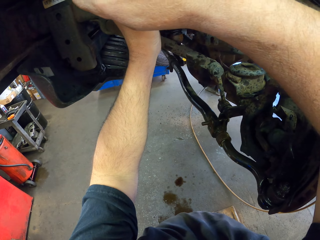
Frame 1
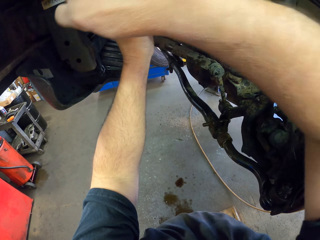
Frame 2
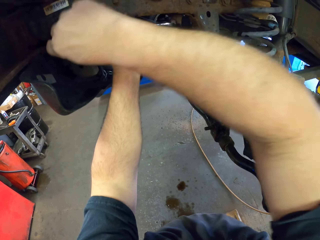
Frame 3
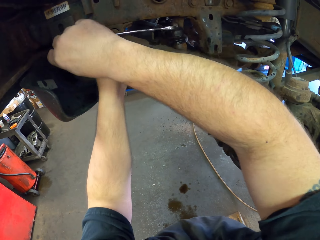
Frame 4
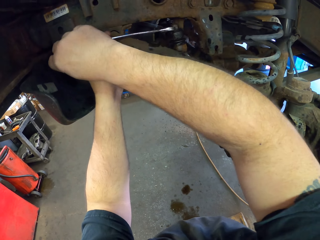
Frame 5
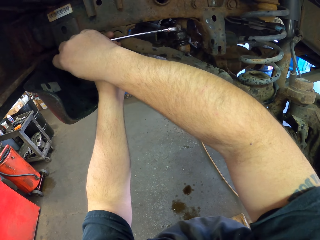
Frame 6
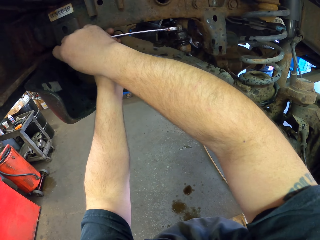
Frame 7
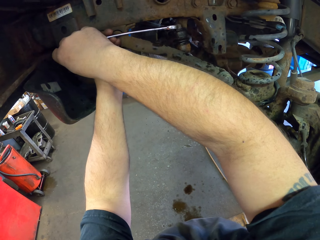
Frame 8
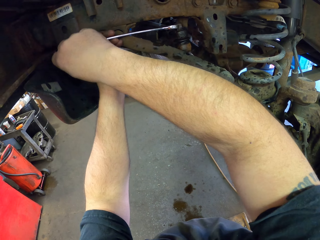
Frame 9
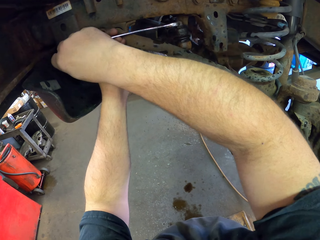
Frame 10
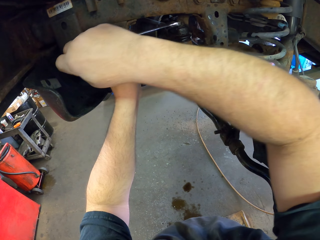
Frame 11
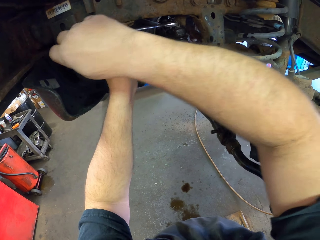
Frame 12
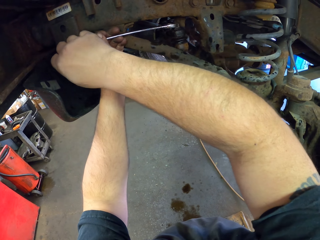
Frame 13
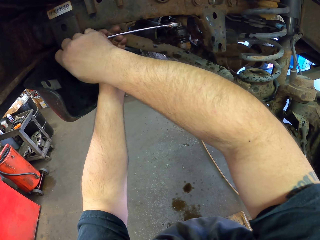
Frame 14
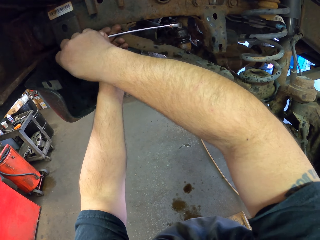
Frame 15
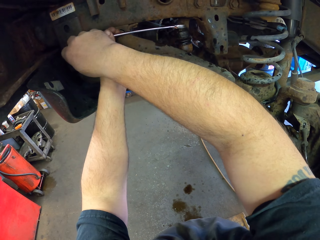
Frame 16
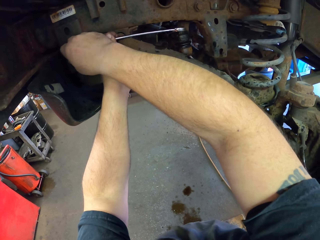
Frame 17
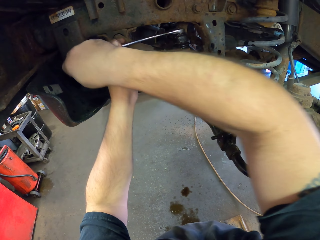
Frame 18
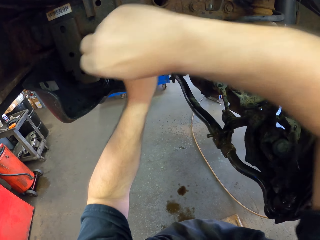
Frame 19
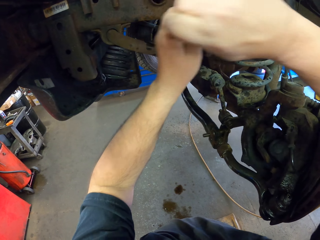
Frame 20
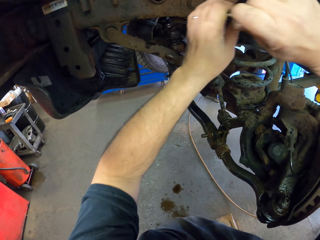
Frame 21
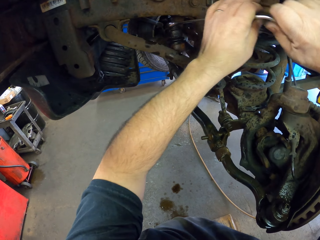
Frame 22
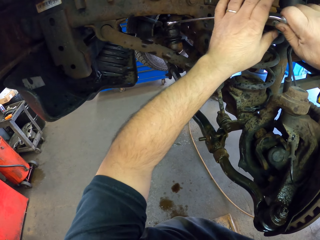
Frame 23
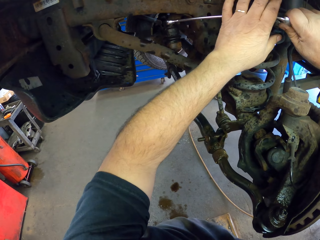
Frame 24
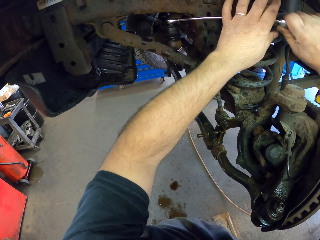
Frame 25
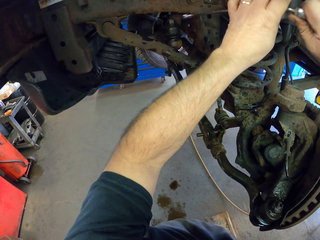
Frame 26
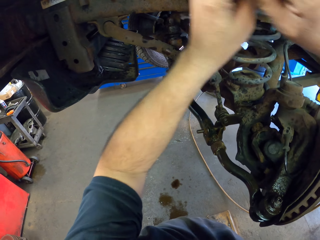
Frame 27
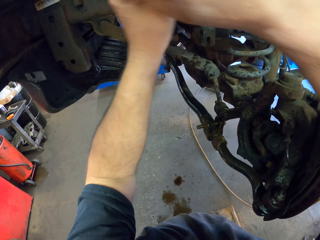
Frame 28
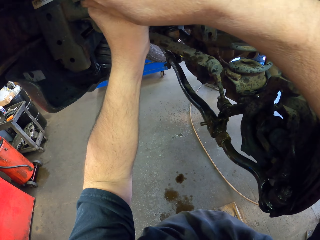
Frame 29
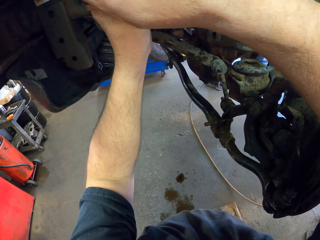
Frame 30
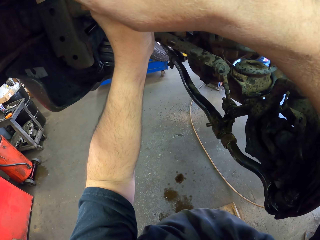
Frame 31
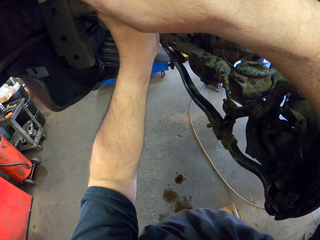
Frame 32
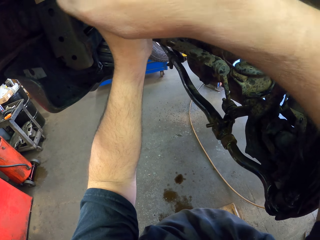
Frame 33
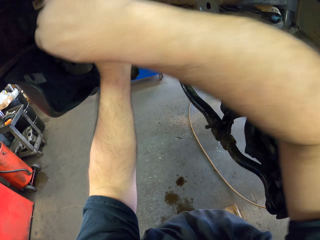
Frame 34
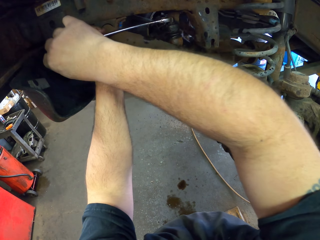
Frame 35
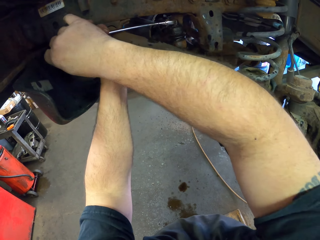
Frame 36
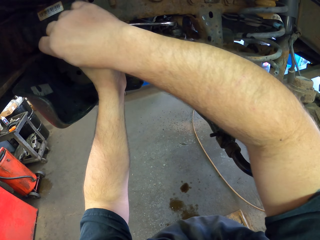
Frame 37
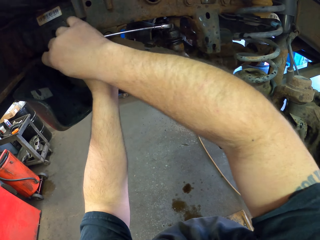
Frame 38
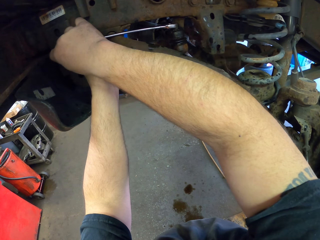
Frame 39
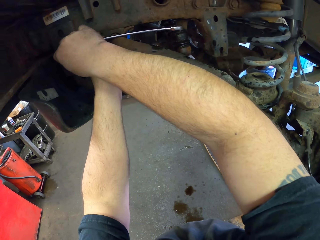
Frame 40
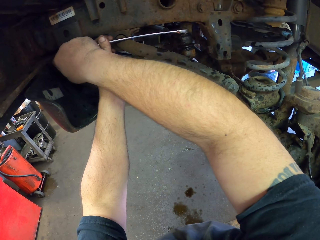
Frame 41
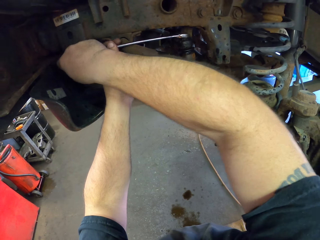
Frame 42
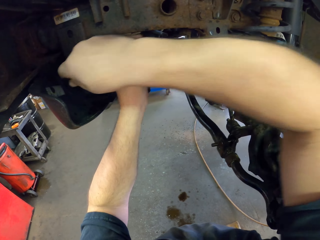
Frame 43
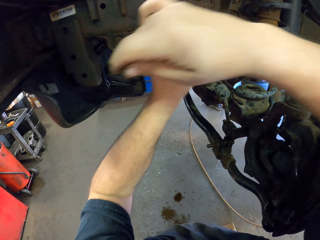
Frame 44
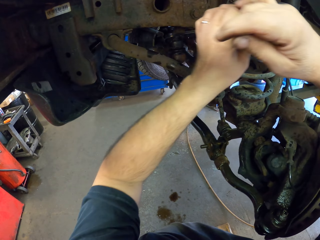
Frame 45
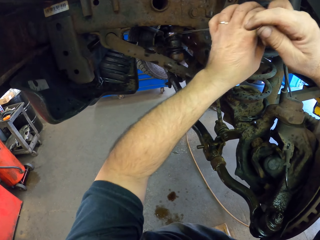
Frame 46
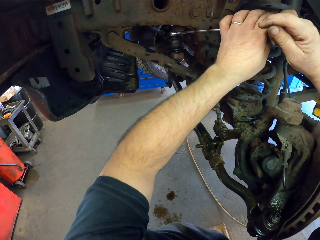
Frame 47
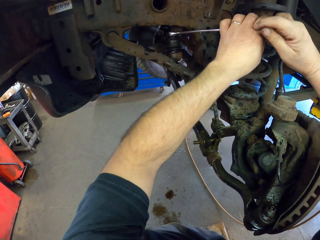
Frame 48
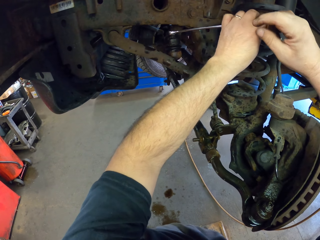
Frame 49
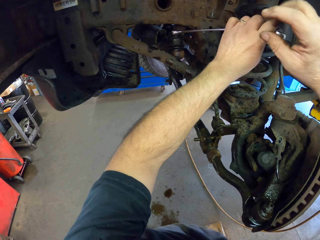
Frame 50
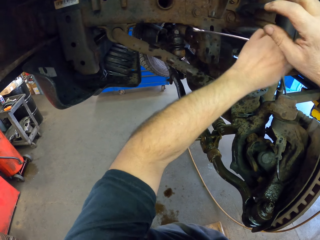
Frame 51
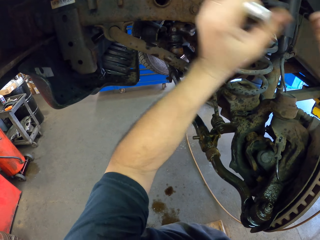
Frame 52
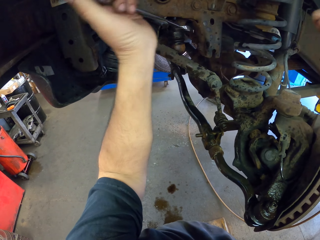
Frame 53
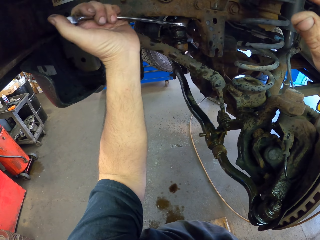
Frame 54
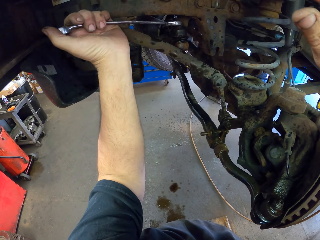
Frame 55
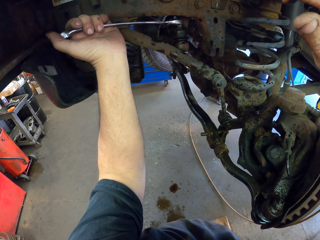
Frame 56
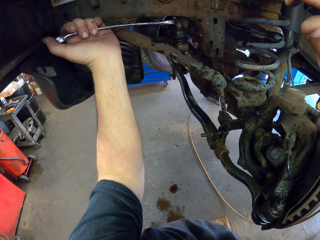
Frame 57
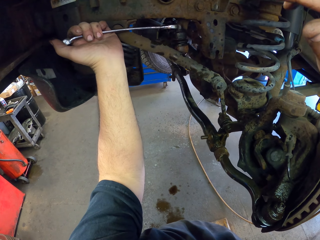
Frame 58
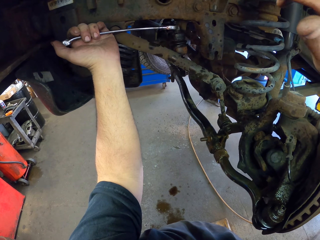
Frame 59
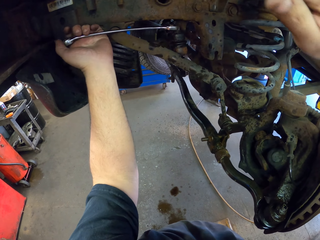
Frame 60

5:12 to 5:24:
The camera wearer unfastens something with a spanner. They unfasten something with the spanner again.

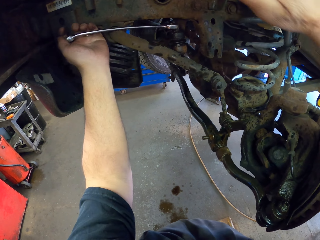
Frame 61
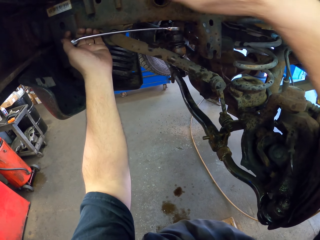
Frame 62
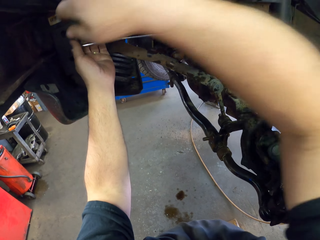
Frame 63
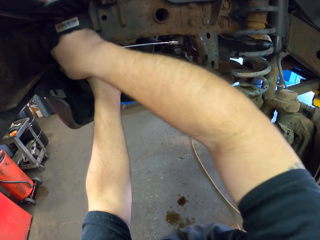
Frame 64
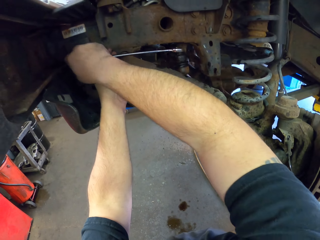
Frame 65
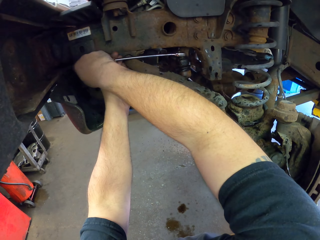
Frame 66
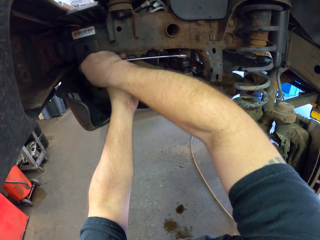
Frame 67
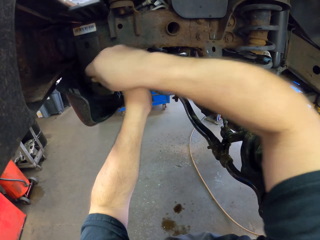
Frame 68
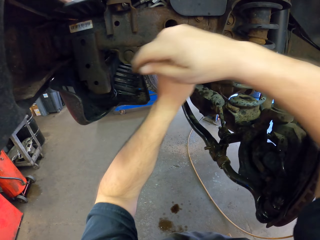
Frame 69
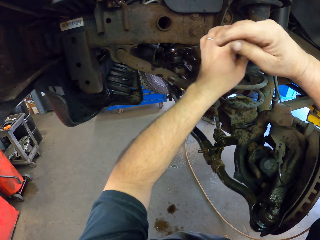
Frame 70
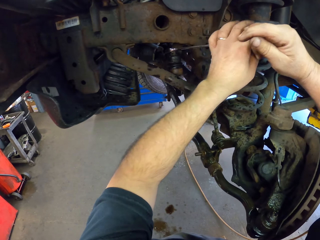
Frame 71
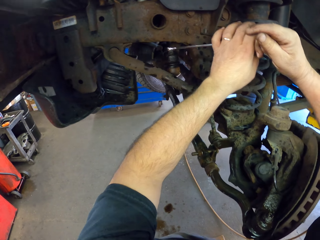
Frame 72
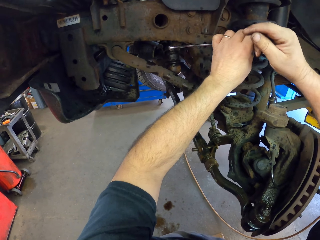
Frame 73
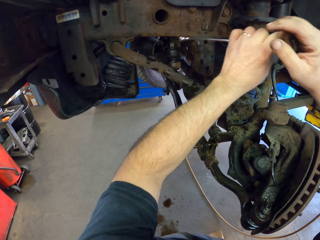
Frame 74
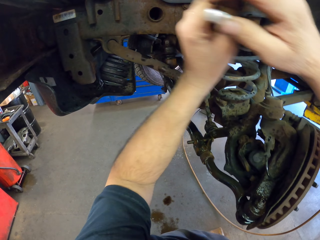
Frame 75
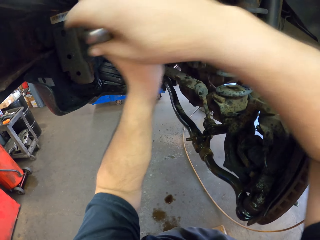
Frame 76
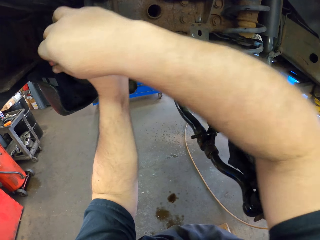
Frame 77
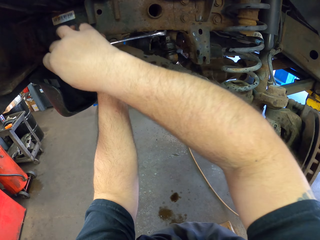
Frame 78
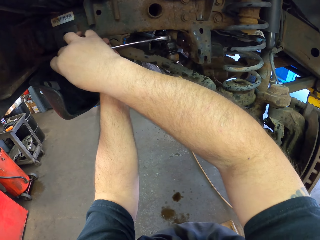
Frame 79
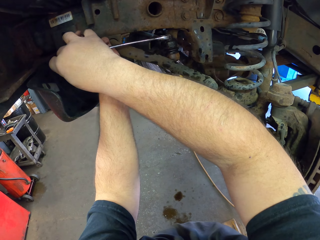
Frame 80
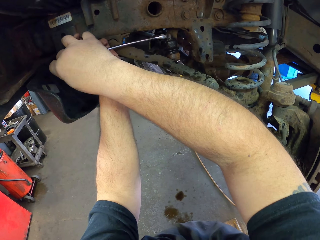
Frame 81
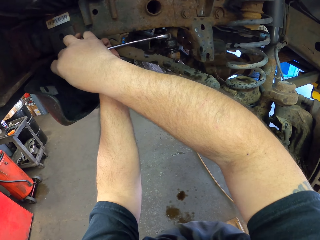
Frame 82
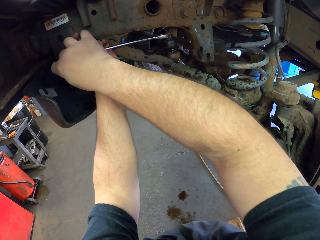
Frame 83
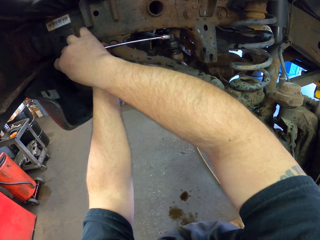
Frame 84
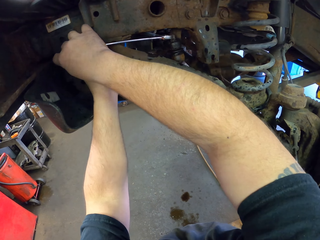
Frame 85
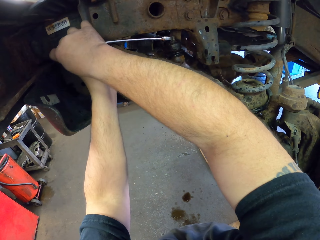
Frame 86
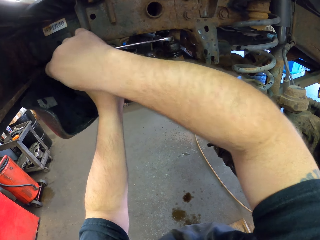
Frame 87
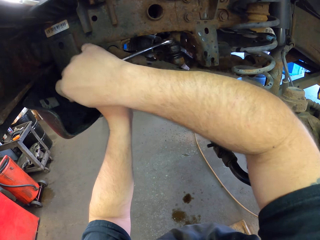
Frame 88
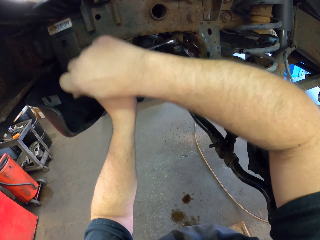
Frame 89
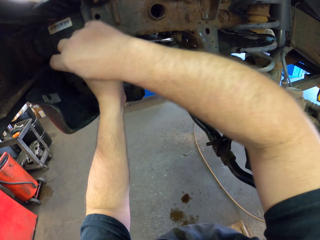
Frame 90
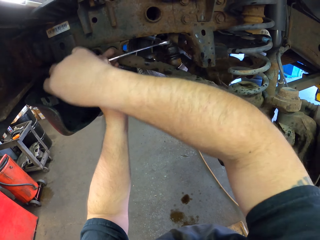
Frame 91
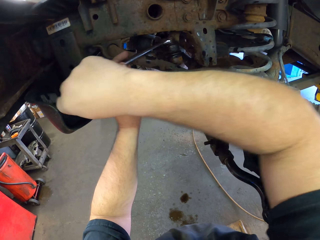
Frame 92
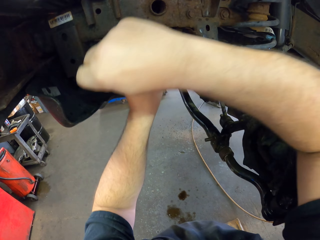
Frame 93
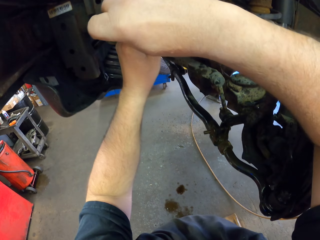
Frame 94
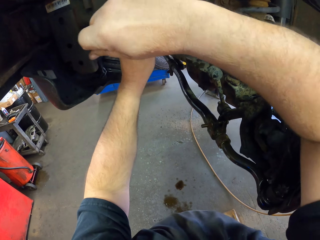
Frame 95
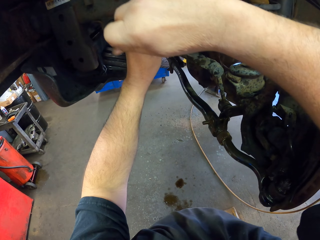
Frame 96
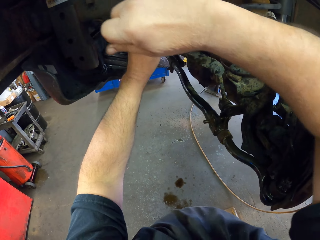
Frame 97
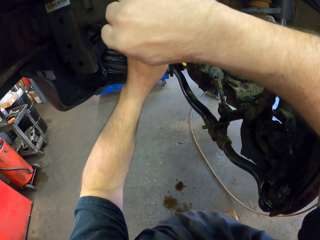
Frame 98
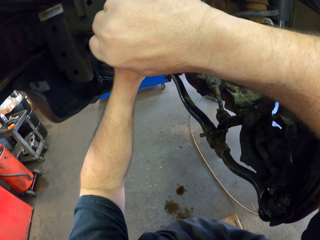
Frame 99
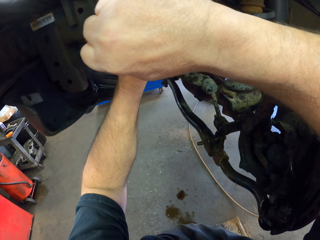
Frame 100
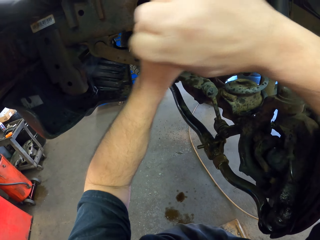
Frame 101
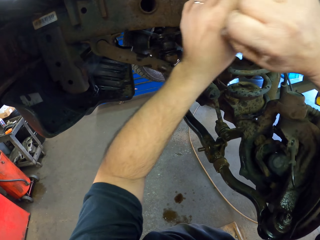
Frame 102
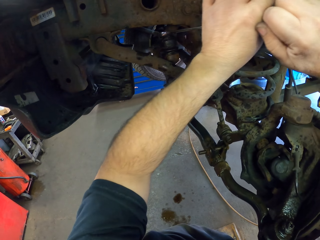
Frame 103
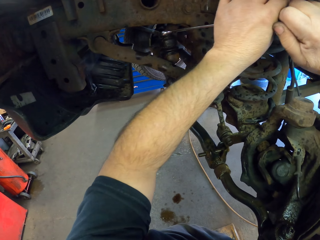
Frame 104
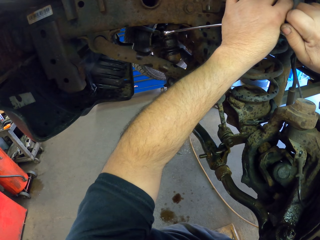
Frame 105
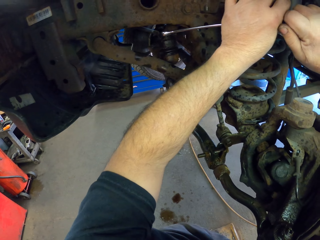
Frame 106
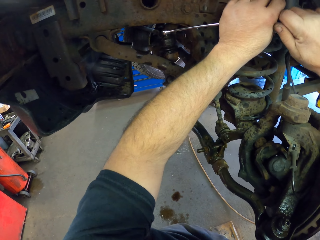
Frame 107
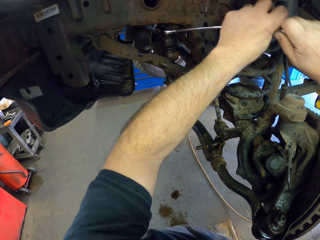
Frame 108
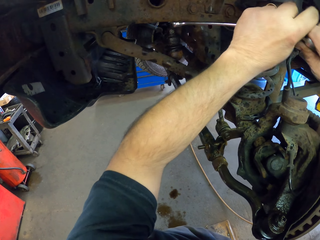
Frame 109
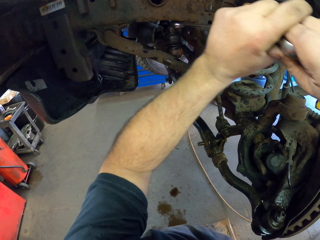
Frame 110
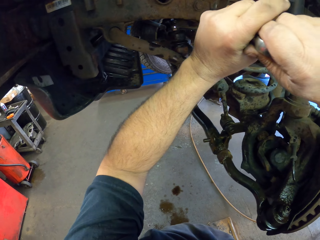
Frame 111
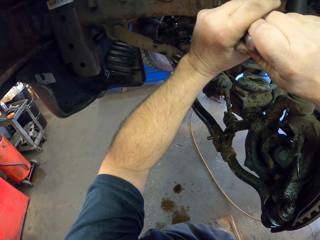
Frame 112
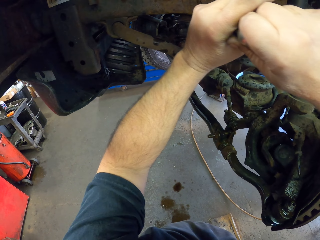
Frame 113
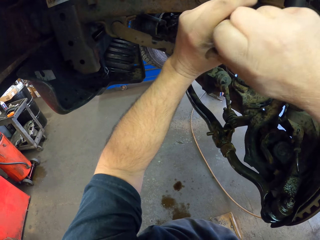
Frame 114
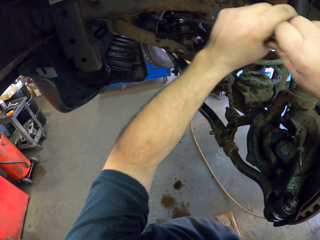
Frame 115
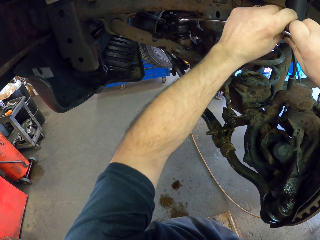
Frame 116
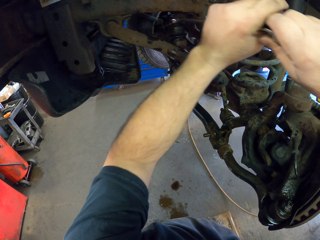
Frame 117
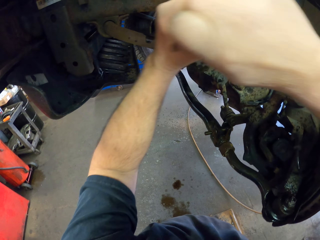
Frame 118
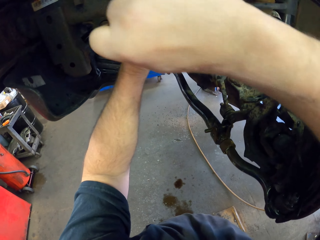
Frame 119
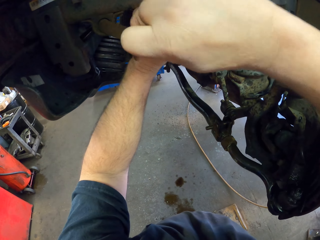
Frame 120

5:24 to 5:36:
The camera wearer unfastens something with a spanner repeatedly.
